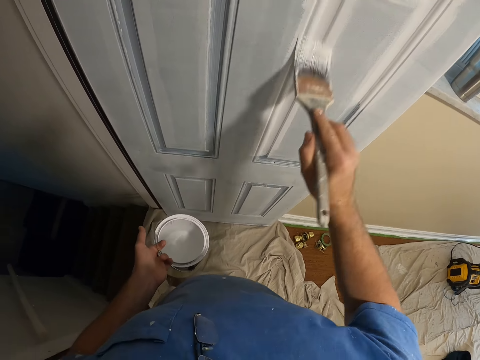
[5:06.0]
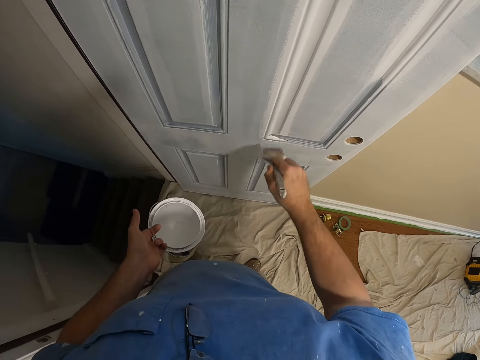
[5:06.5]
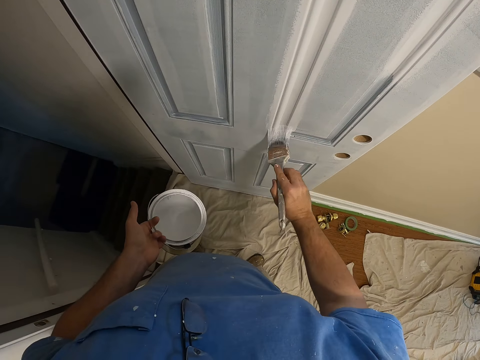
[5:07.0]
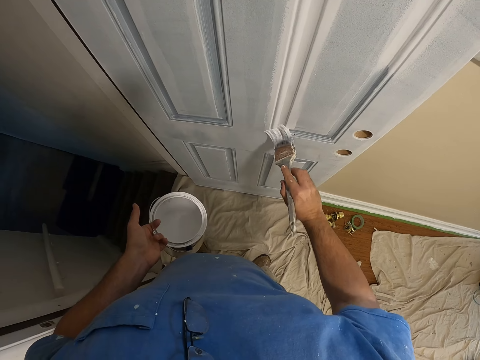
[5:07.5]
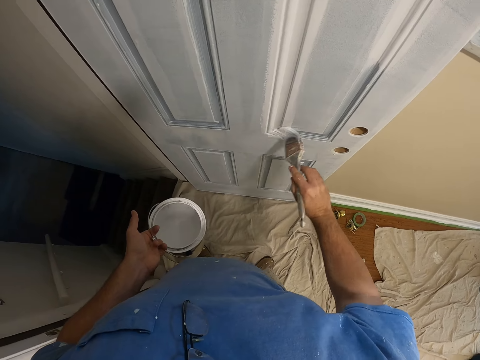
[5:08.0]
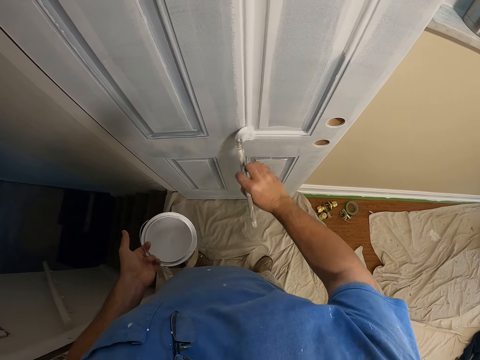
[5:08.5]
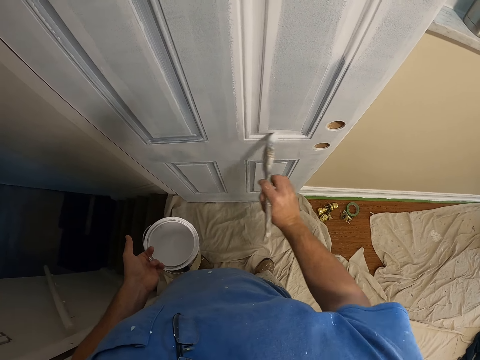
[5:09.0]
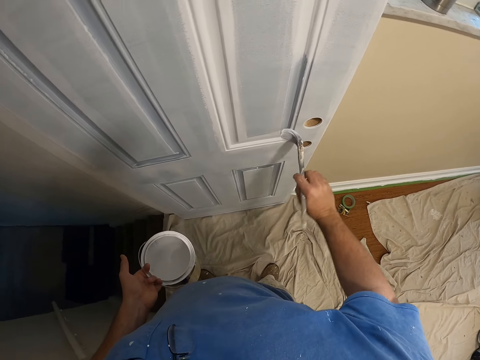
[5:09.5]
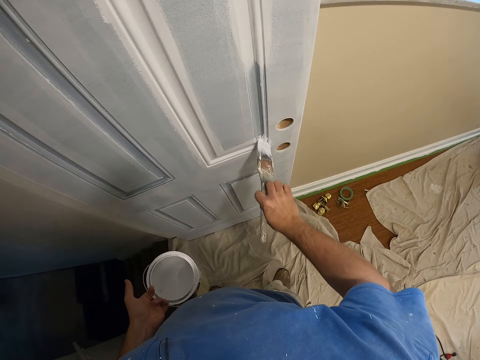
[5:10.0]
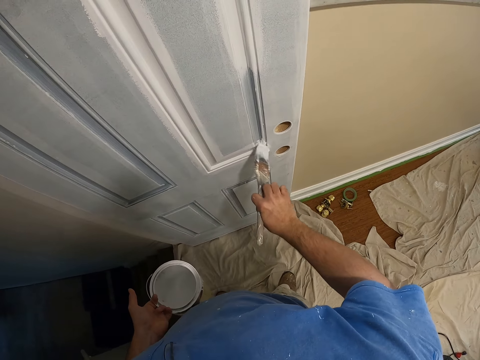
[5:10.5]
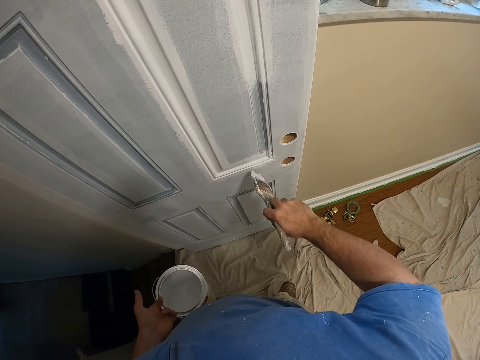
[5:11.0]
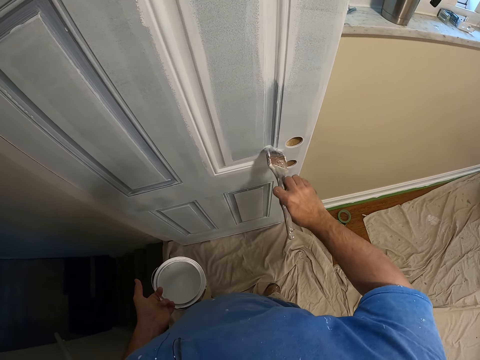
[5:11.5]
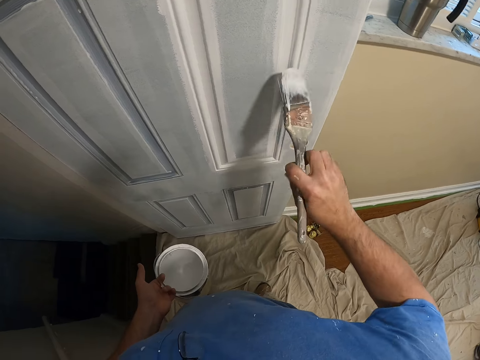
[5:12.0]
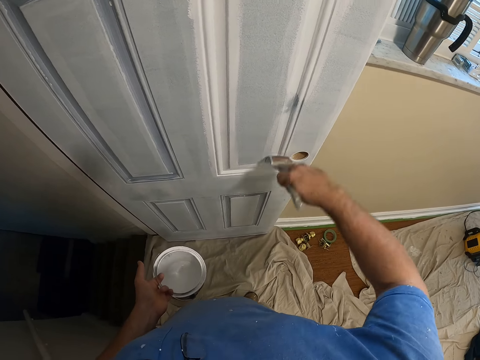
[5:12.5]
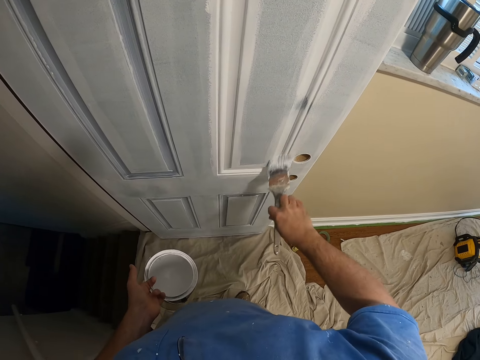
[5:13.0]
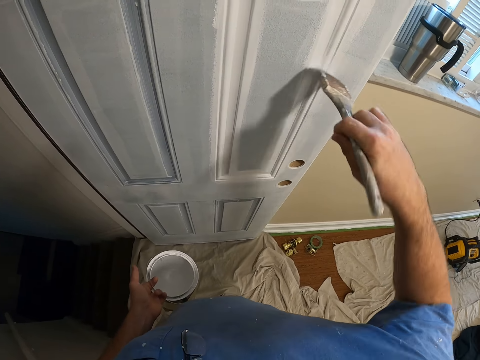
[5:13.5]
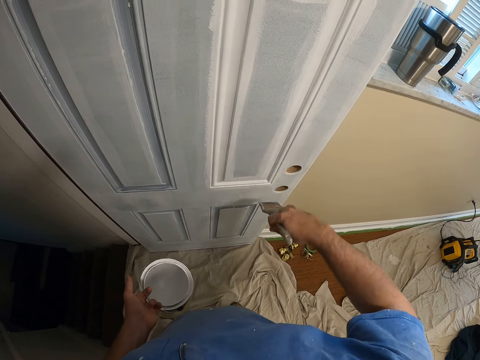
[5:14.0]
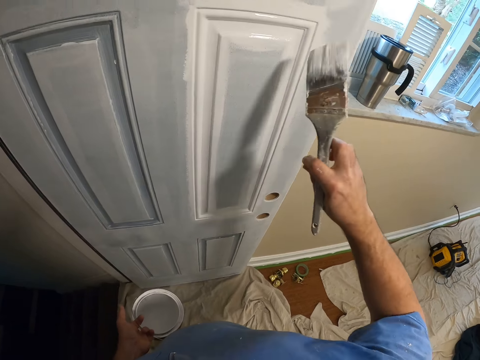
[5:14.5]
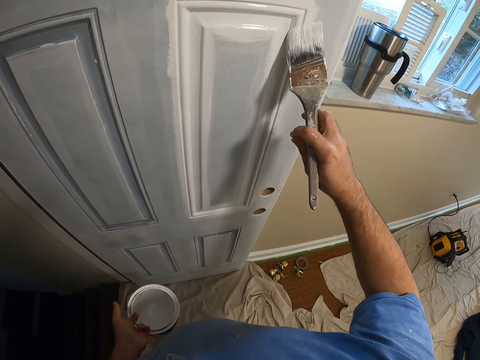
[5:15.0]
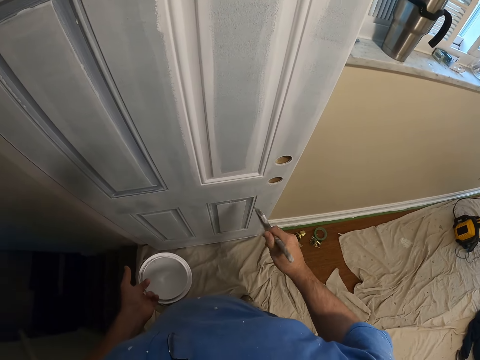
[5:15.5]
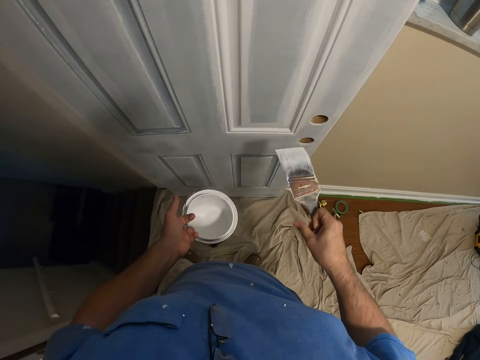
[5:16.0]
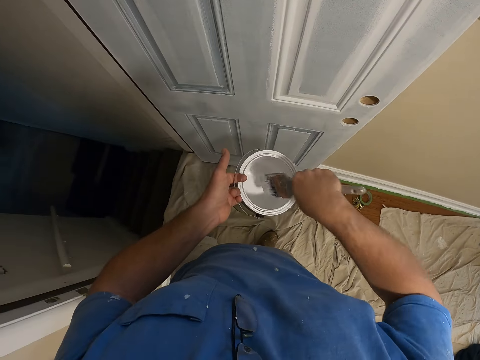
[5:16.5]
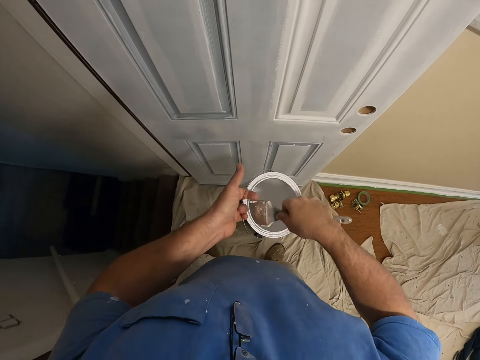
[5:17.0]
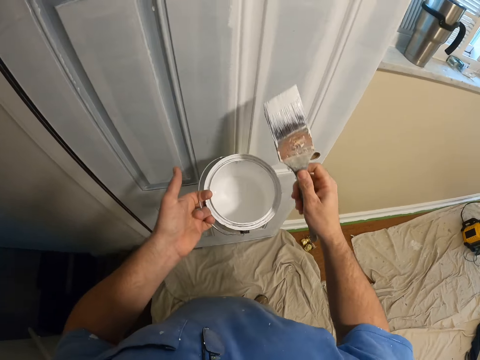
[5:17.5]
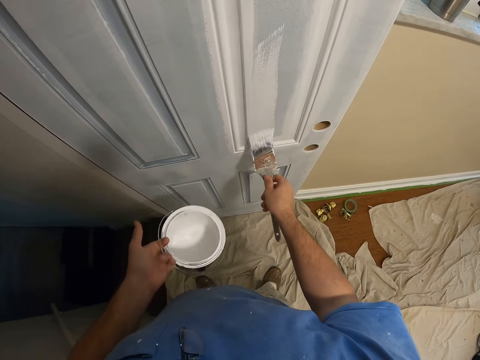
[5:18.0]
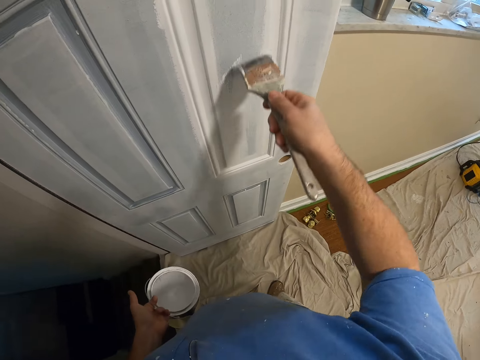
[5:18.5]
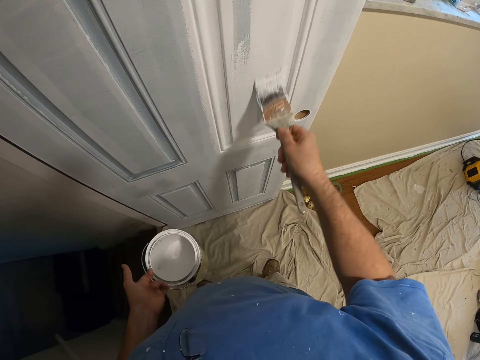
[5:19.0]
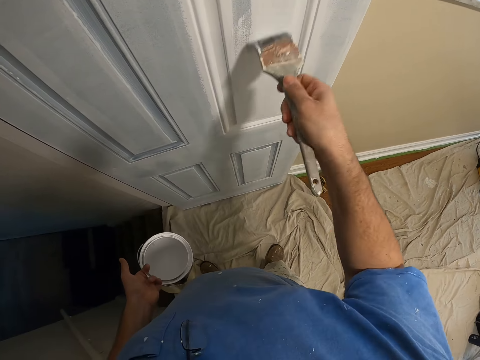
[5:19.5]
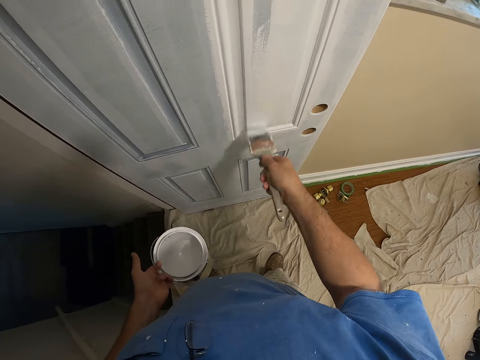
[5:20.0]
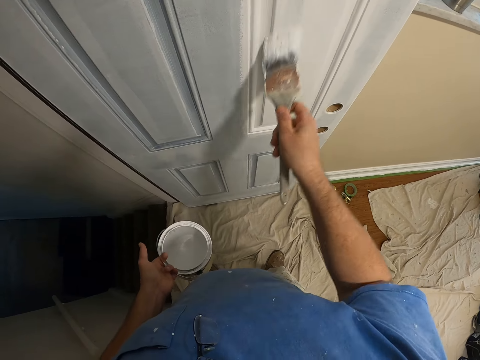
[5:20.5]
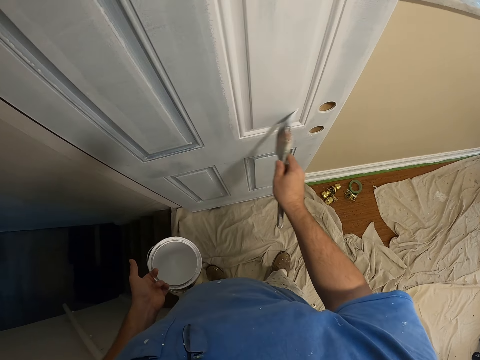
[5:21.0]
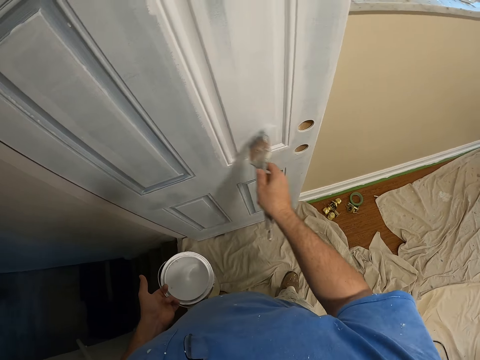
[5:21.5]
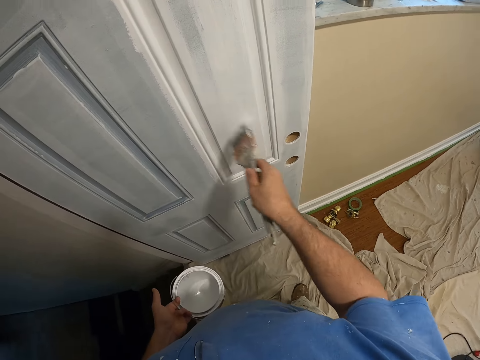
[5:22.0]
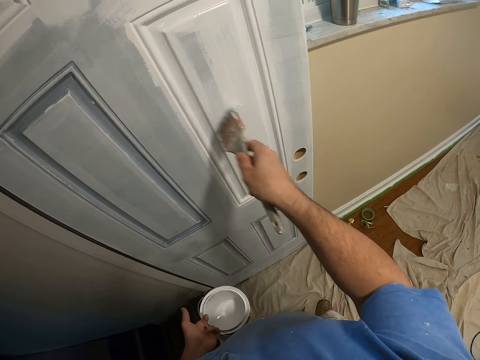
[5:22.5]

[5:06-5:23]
The camera wearer dips the paint brush in the paint can. They wipe the paint brush on the can. They paint the door with the paint brush.

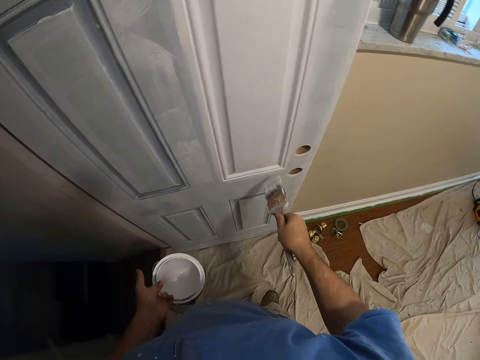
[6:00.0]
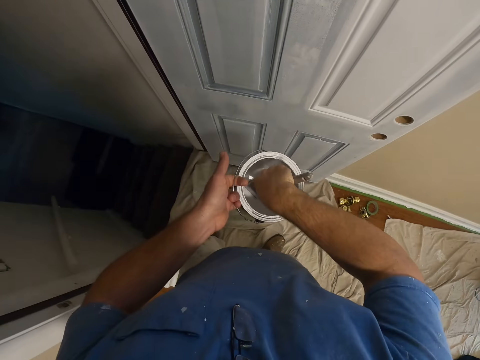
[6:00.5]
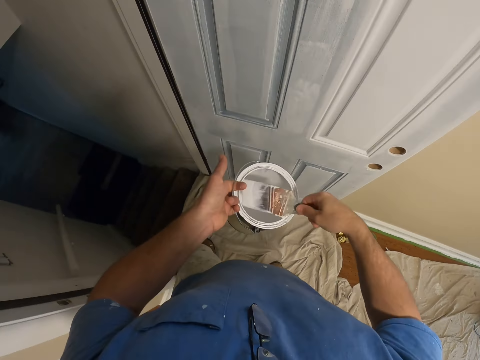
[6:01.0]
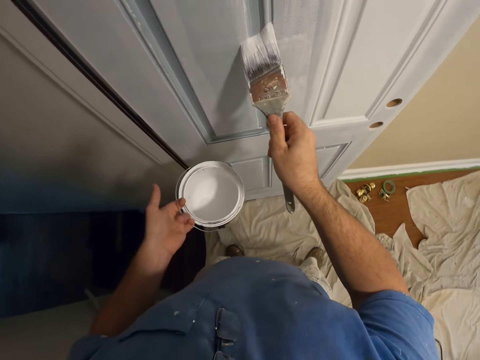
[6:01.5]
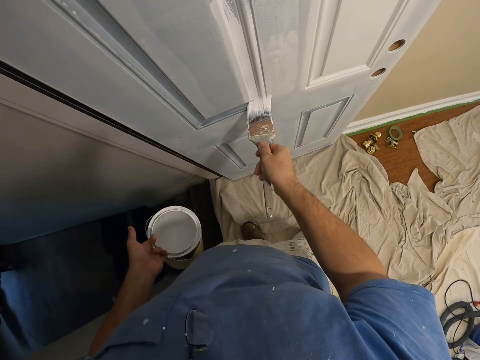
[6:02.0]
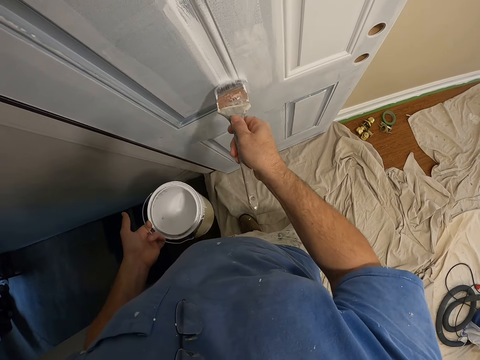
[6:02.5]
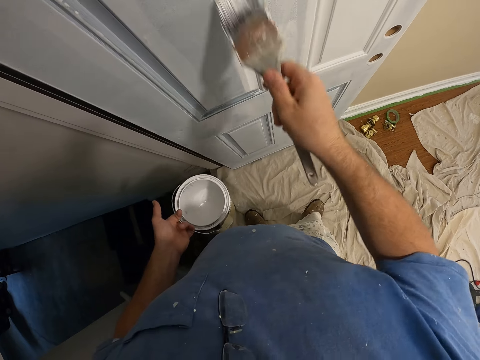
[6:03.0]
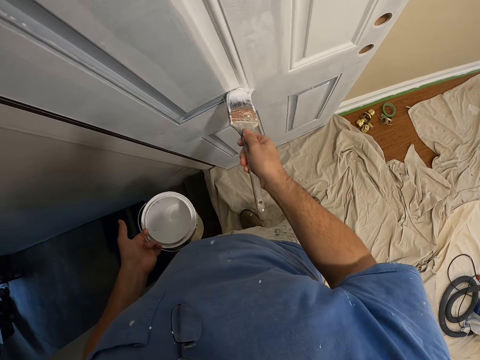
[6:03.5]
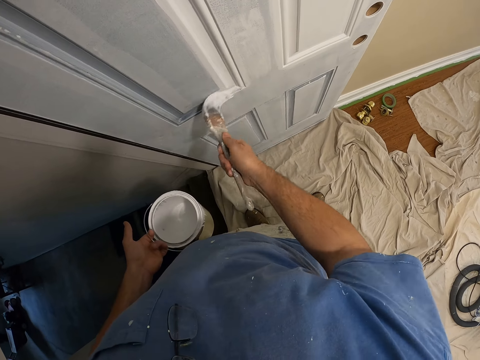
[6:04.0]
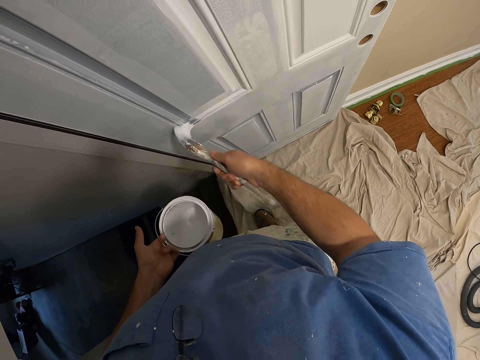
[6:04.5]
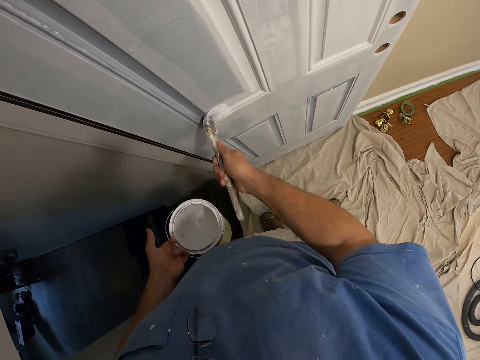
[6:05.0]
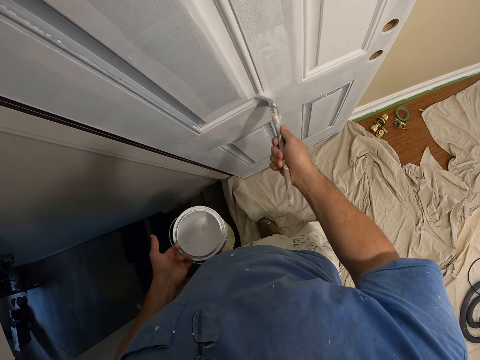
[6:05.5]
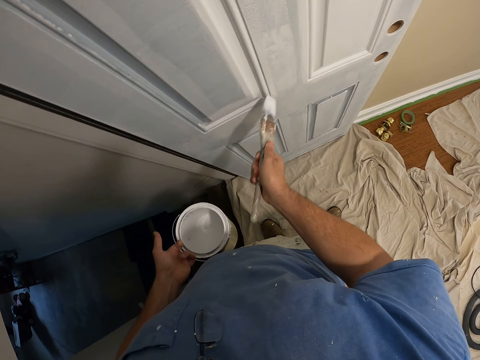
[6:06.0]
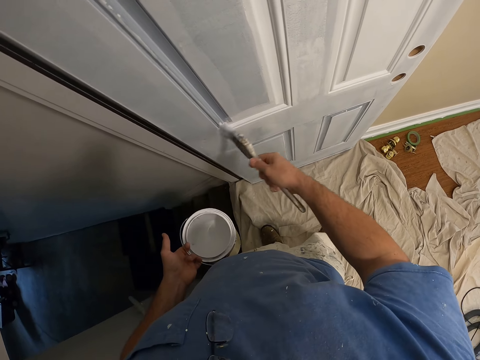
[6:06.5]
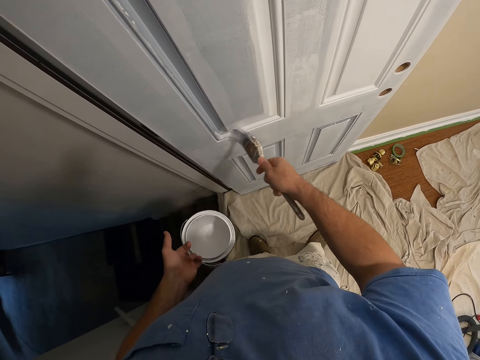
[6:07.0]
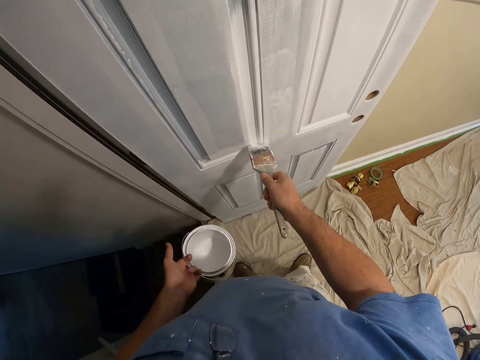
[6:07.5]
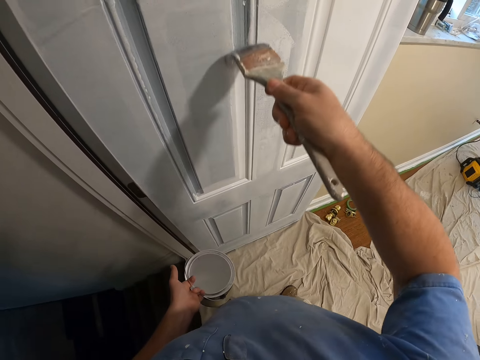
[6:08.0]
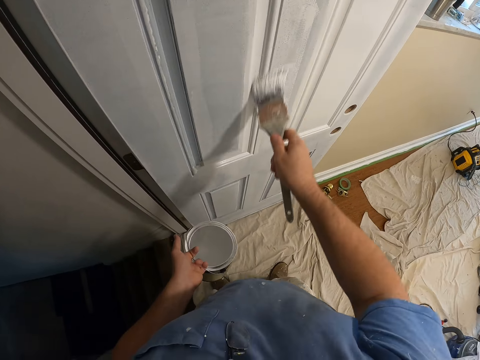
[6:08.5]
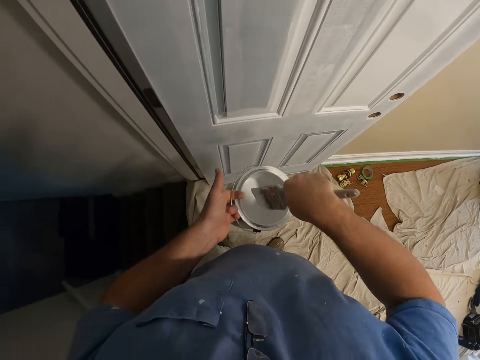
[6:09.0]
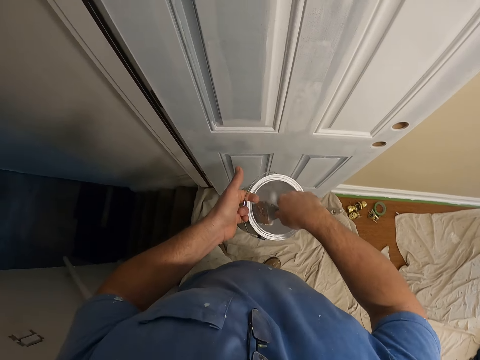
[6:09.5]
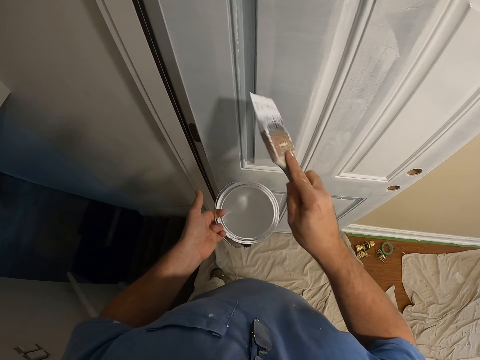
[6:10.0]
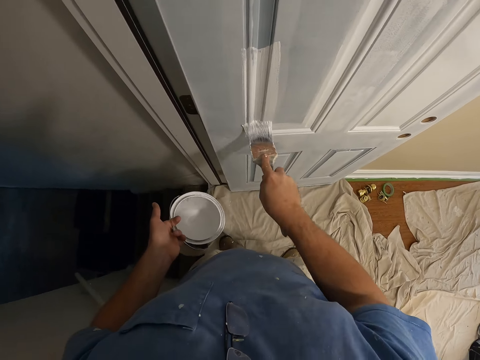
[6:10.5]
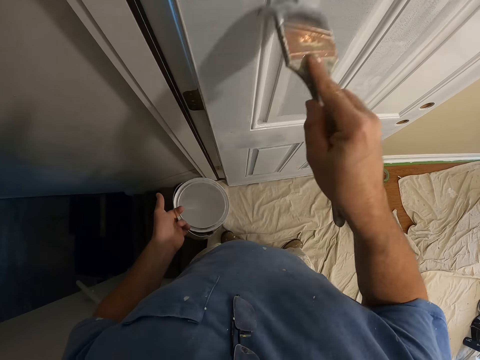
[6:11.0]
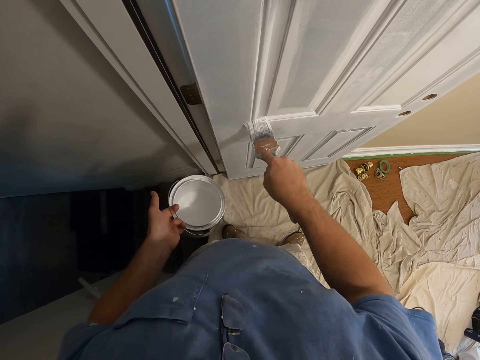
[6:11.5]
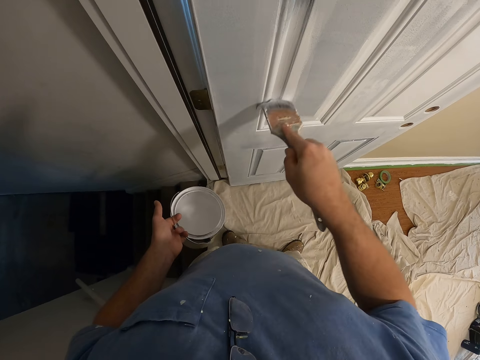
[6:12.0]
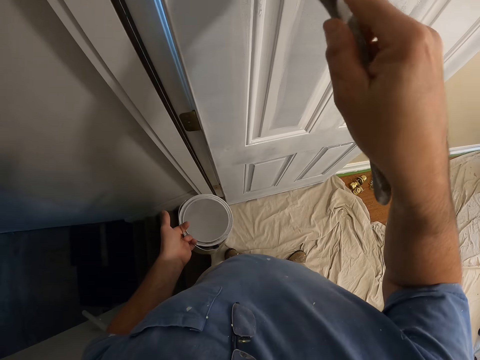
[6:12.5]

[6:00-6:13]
The camera wearer dips the brush in the paint can. They paint the door with the paint brush. They dip the brush in the paint can. They paint the door with the paint brush.
